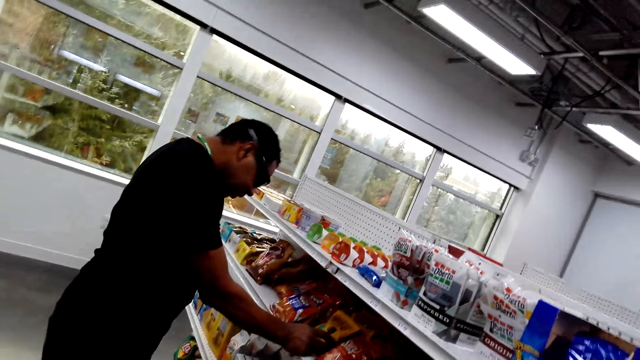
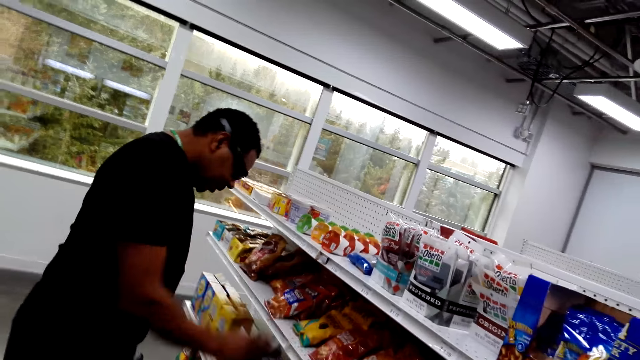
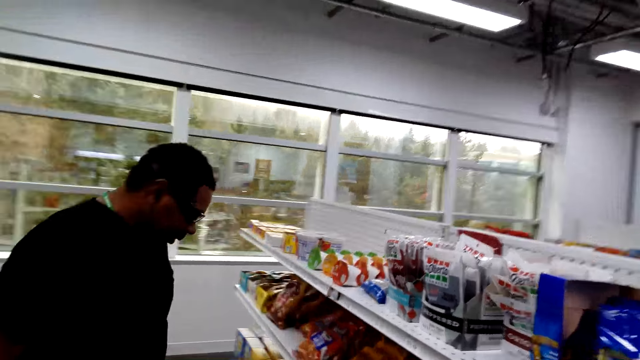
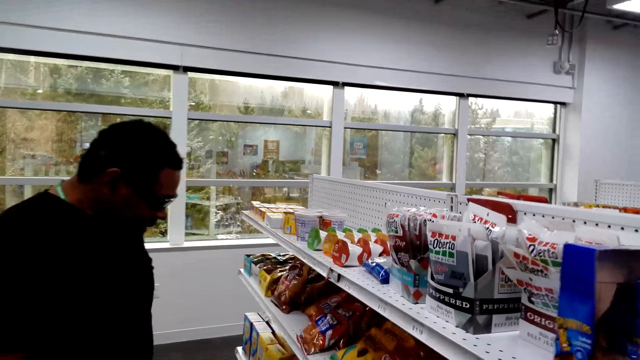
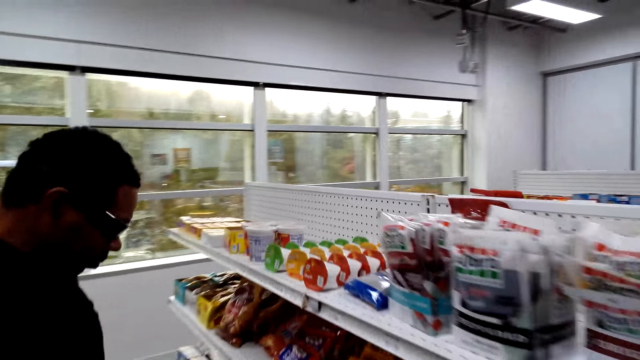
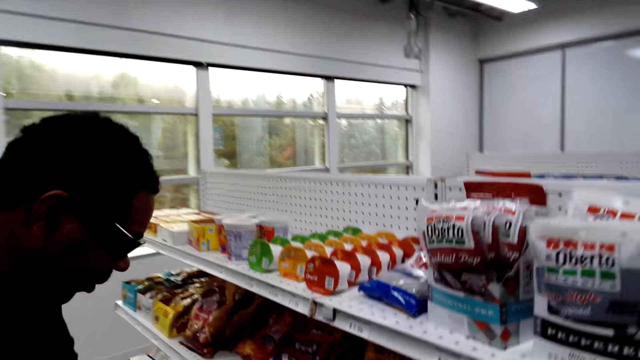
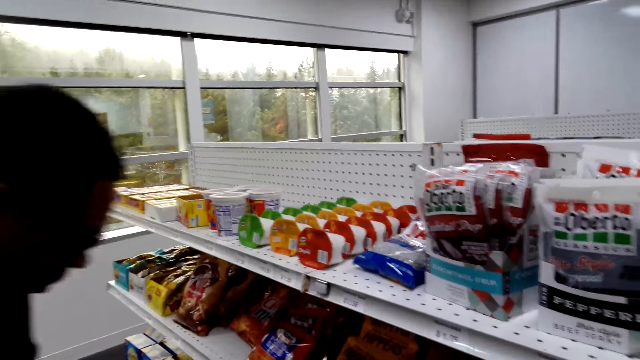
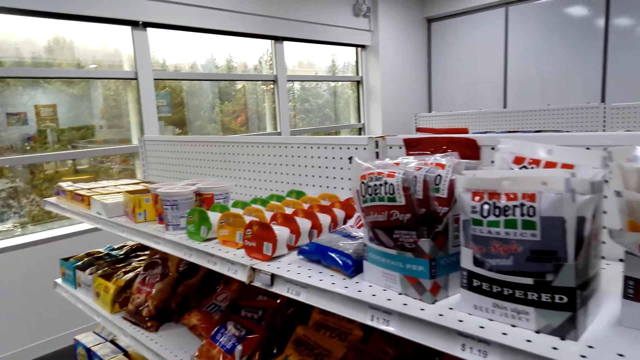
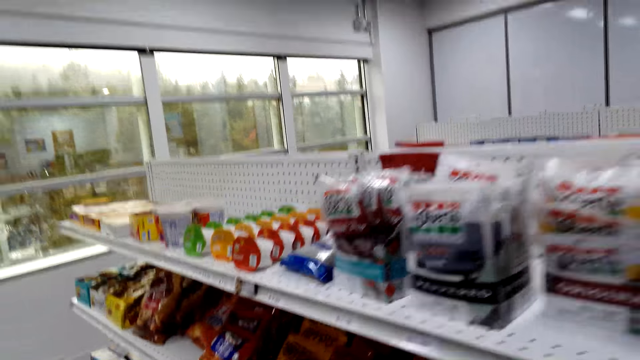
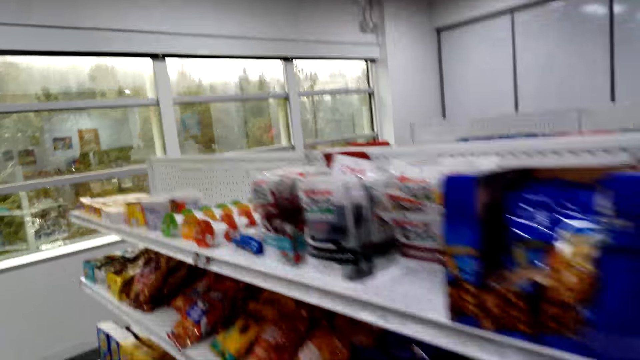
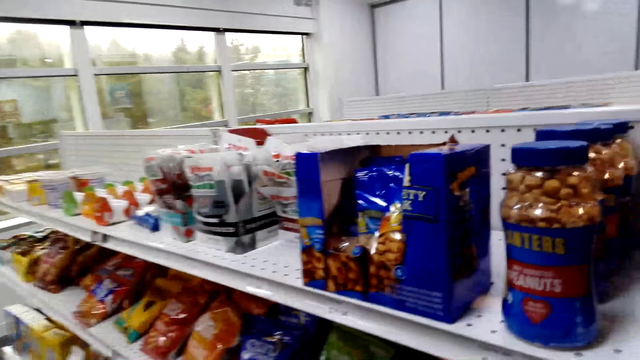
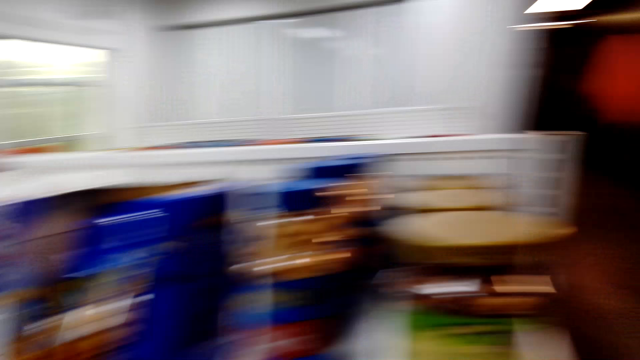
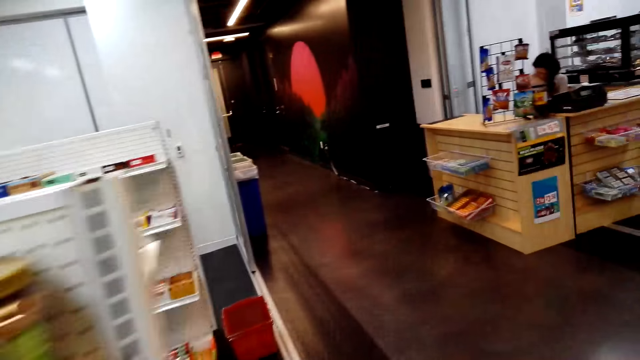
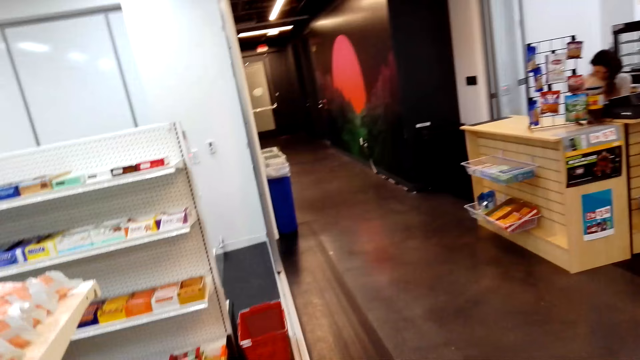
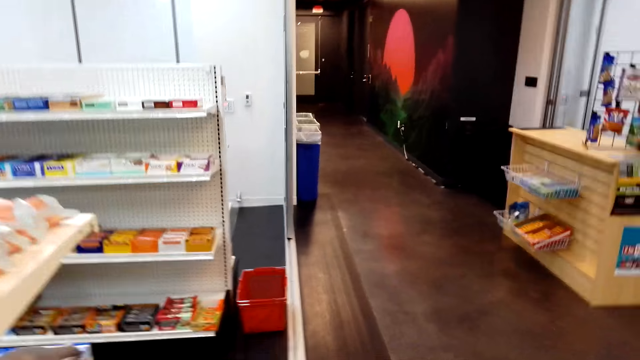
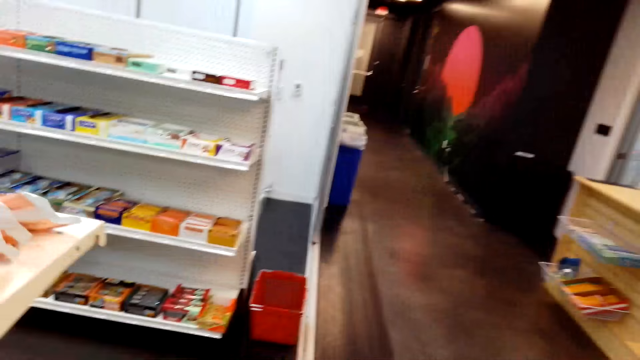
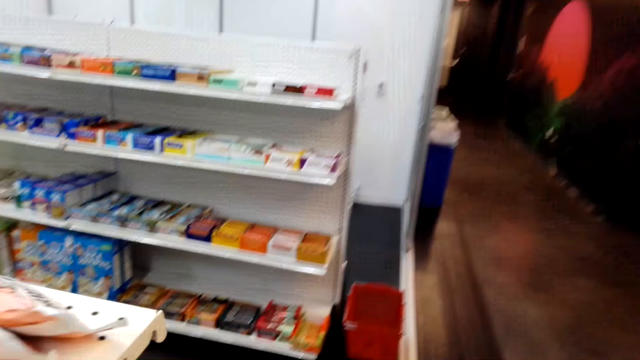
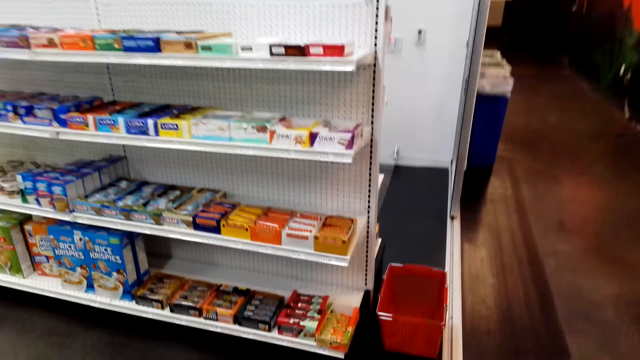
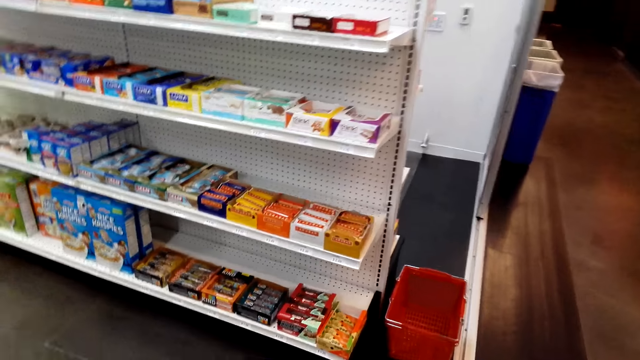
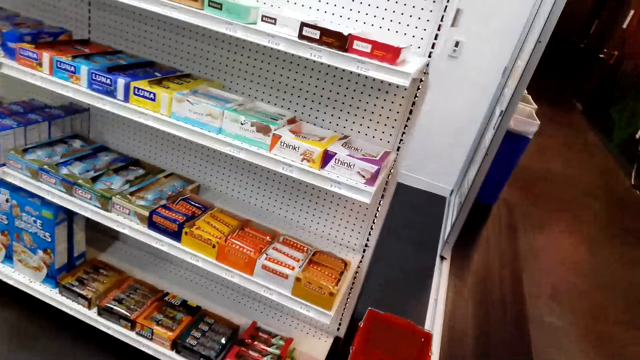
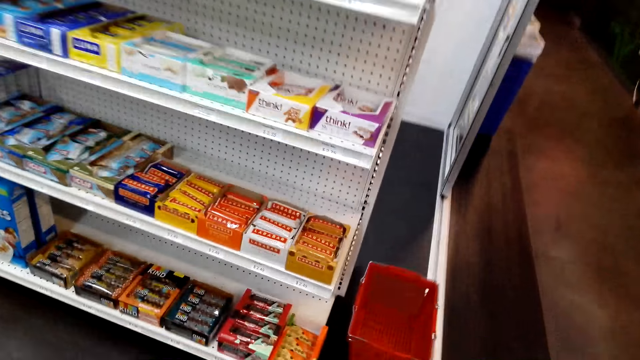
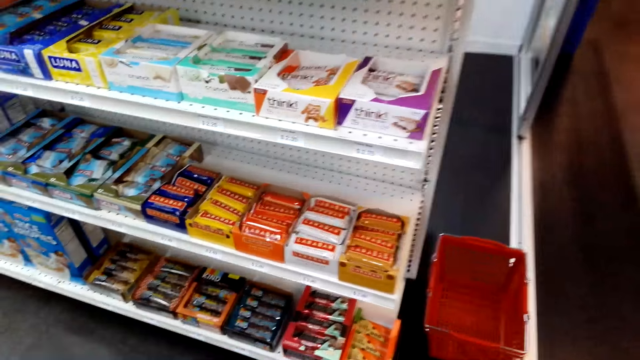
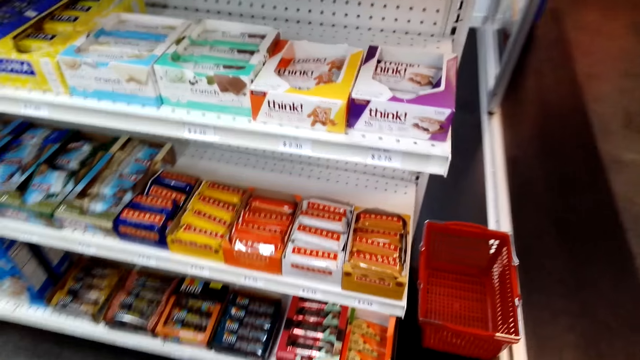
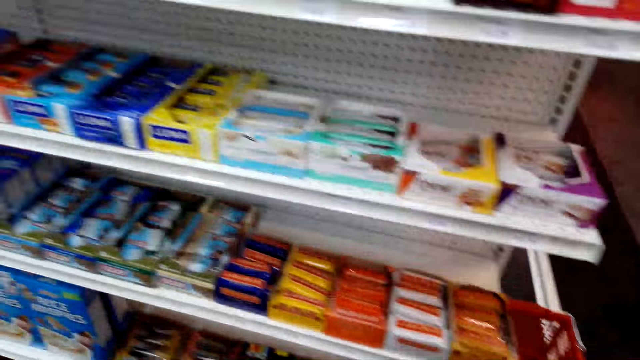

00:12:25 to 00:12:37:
The camera wearer walks around the room.

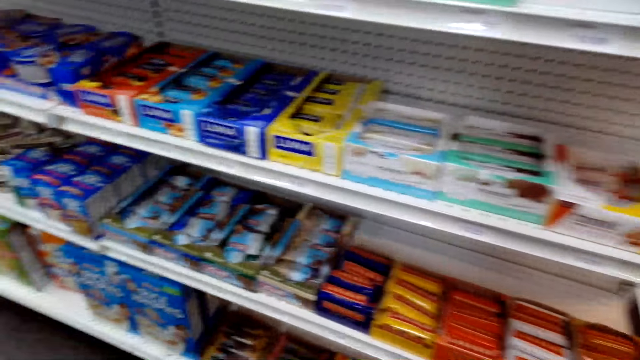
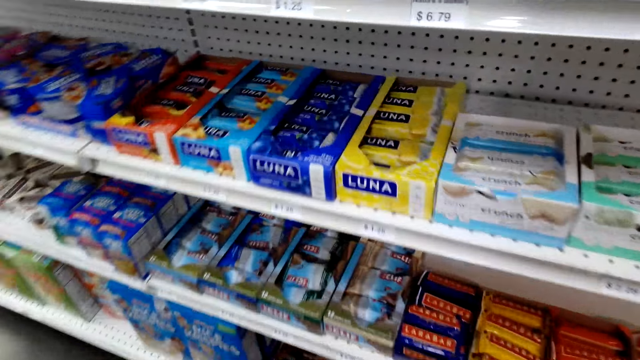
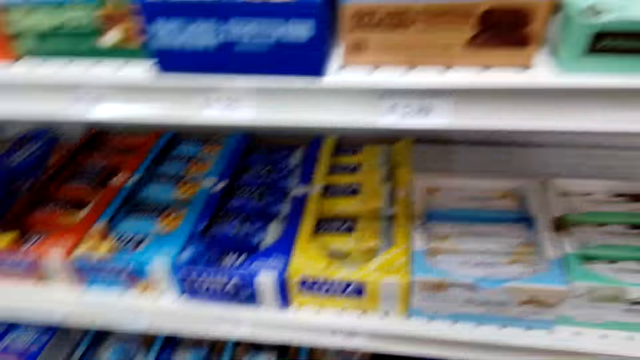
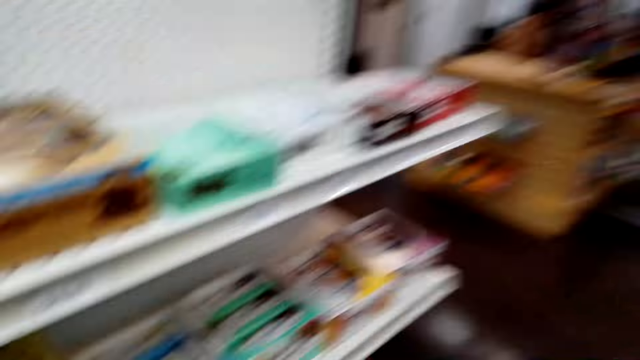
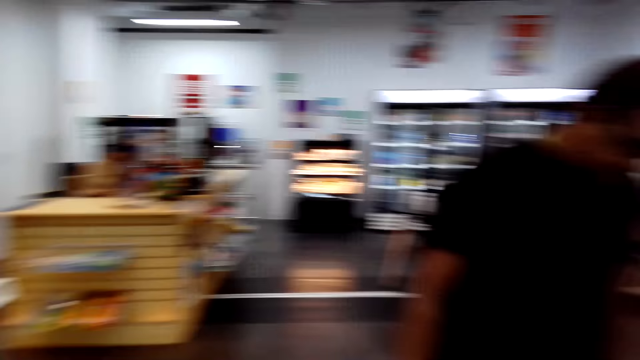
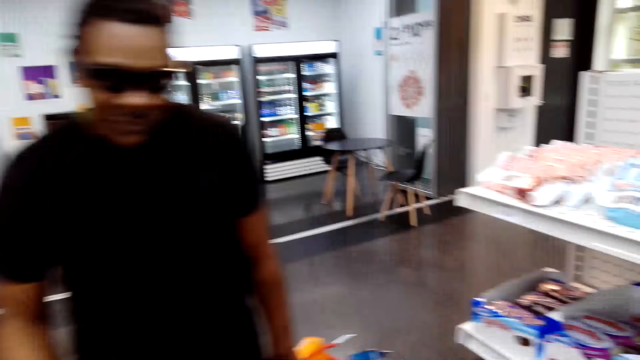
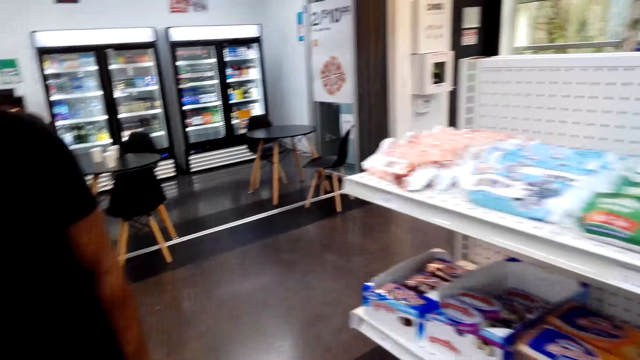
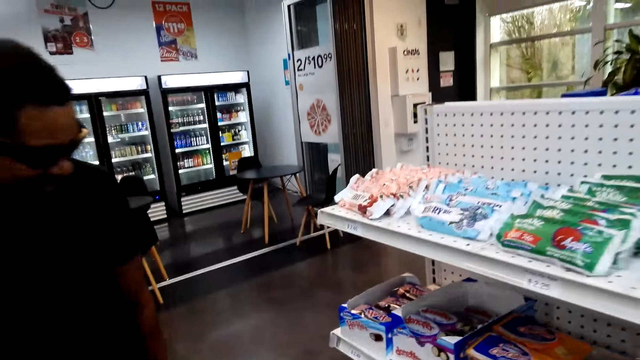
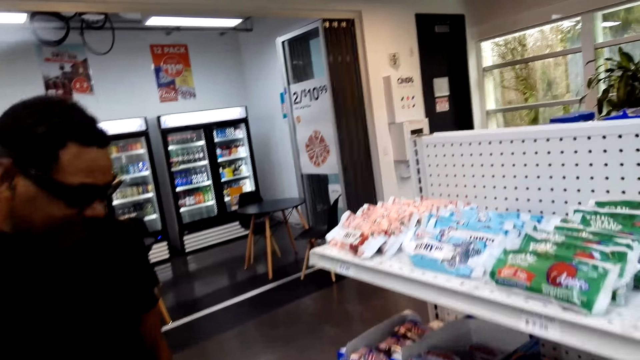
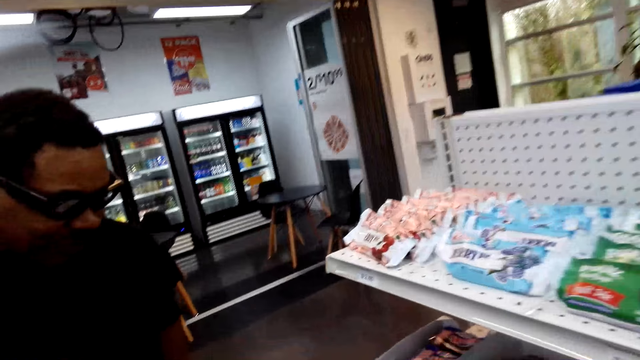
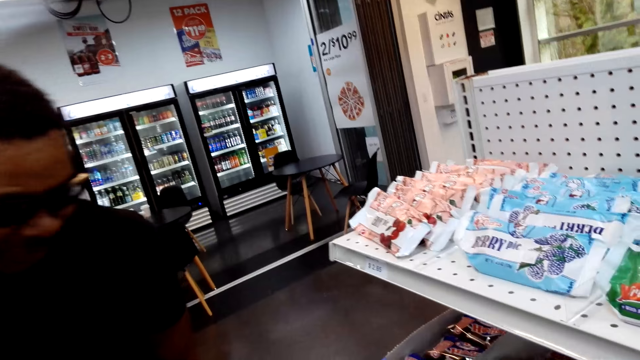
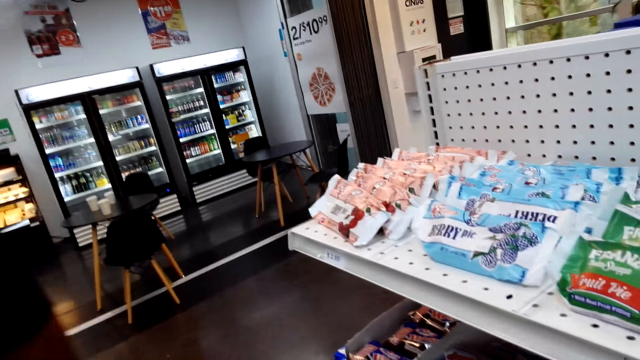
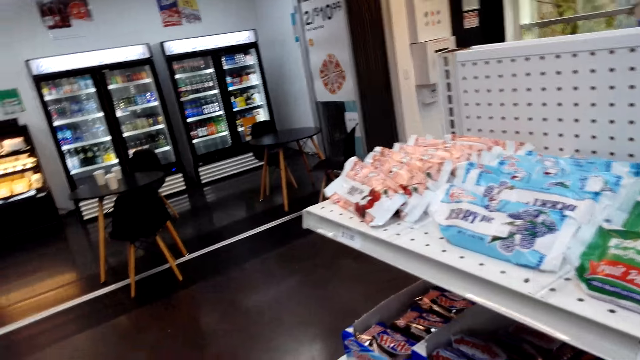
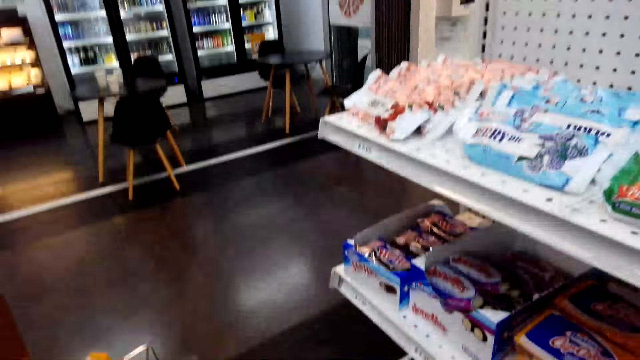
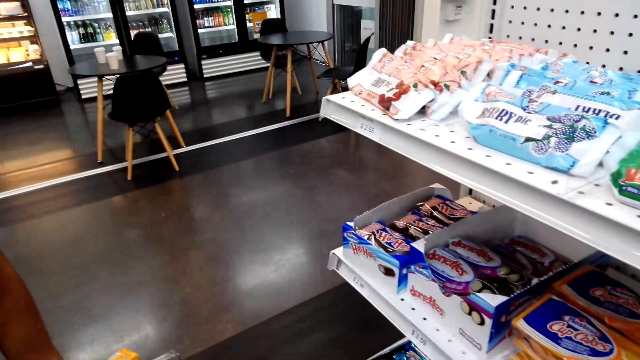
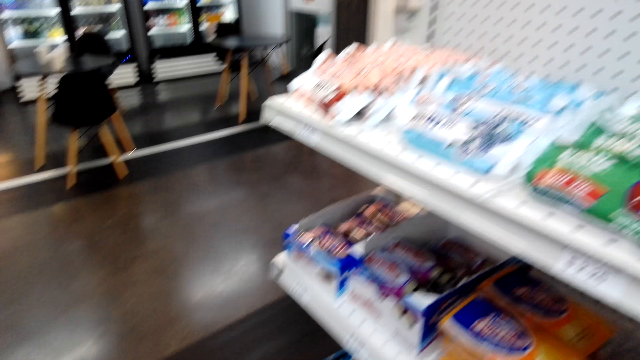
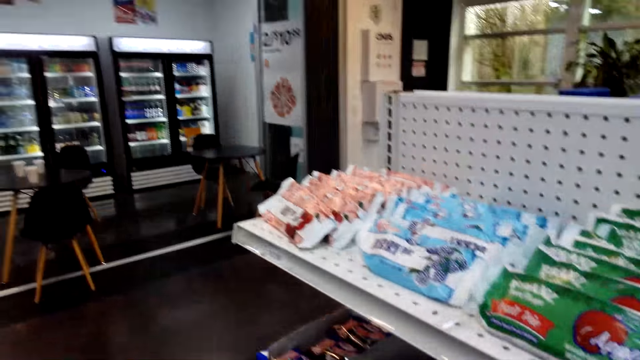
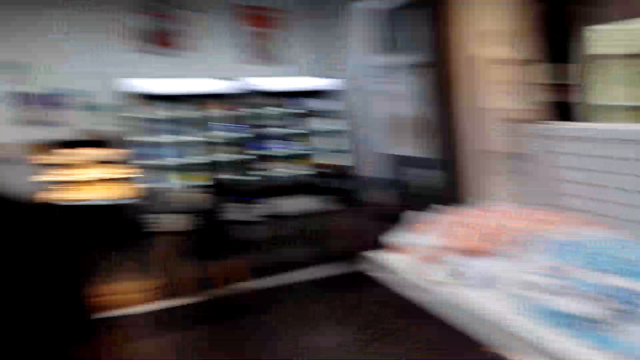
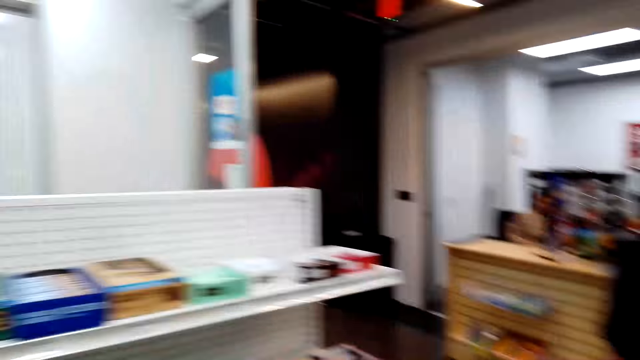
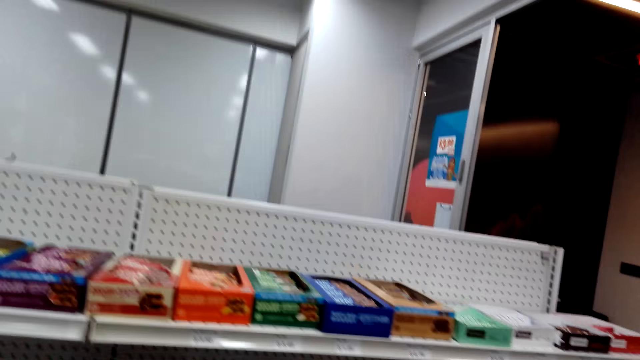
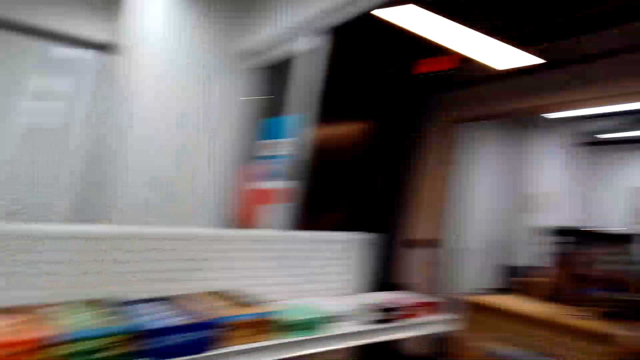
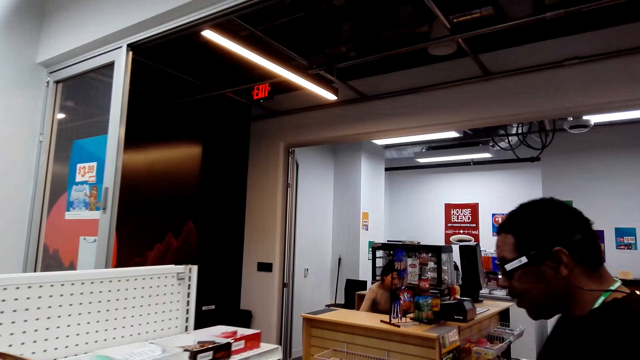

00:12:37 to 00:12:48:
The camera wearer talks to a man.
